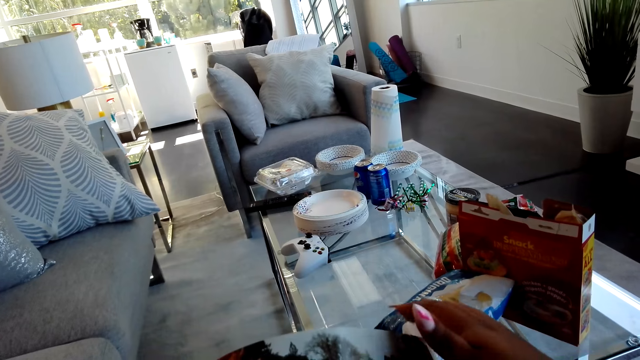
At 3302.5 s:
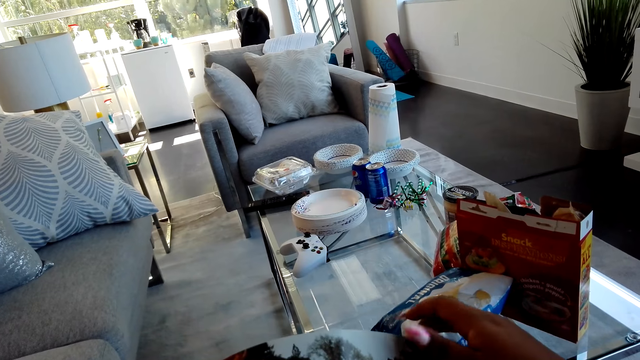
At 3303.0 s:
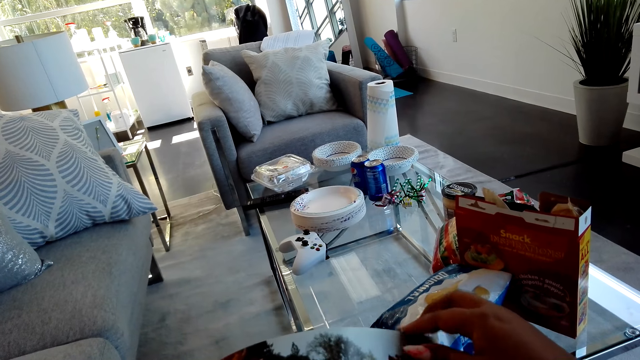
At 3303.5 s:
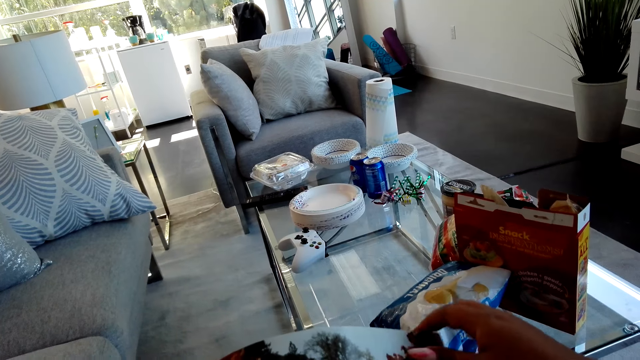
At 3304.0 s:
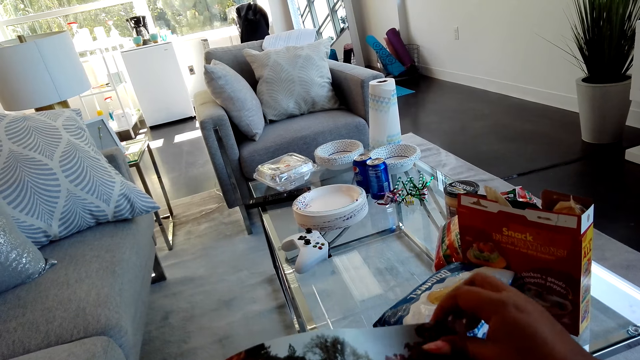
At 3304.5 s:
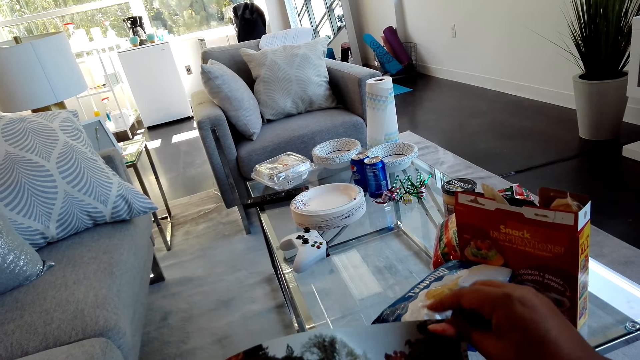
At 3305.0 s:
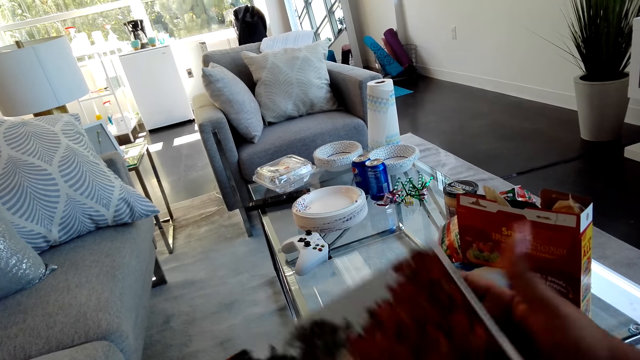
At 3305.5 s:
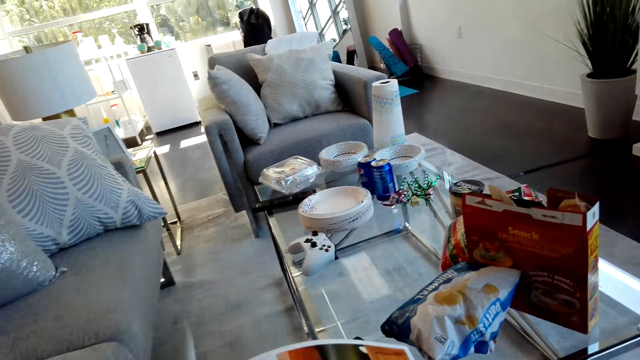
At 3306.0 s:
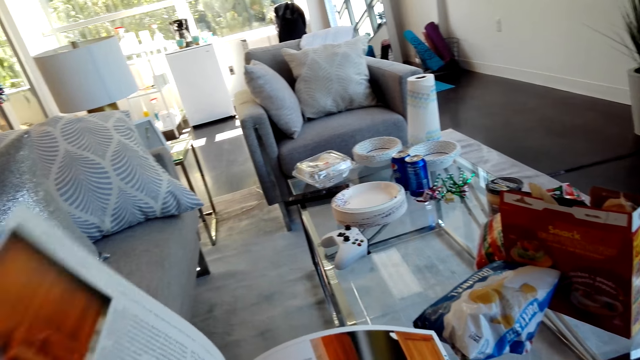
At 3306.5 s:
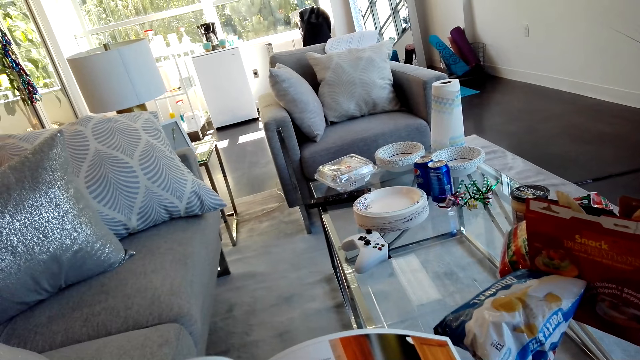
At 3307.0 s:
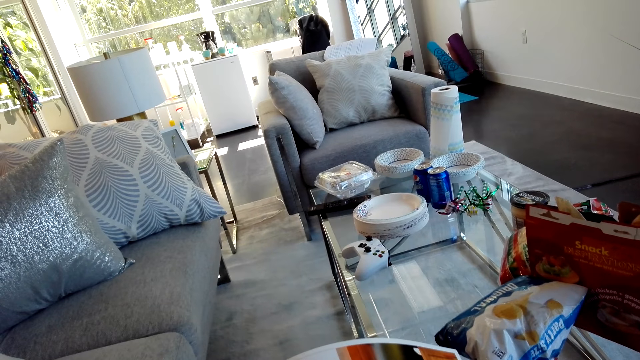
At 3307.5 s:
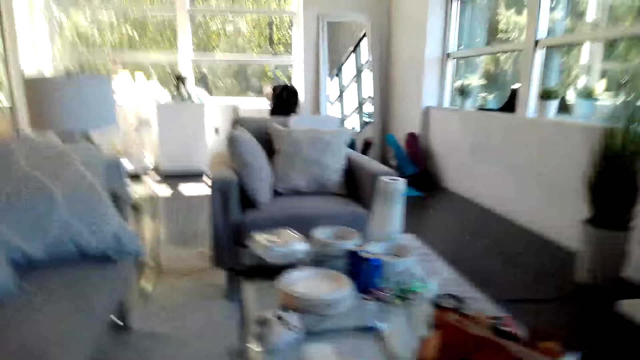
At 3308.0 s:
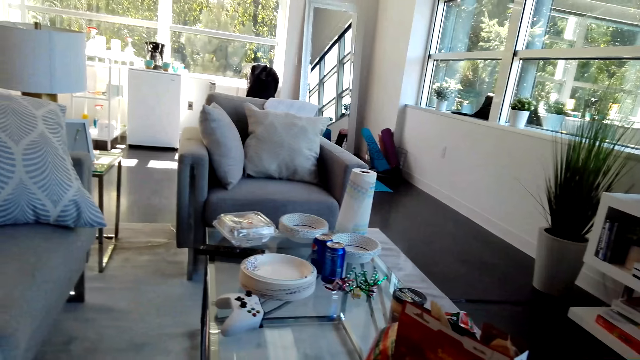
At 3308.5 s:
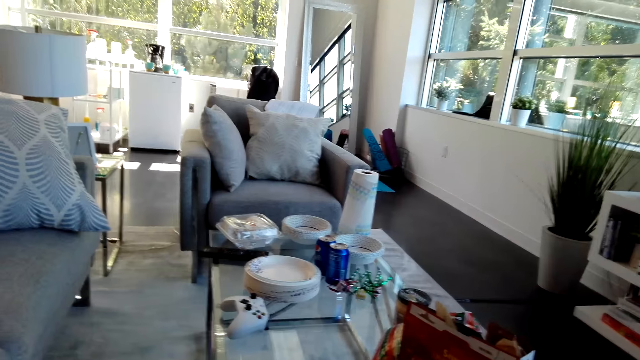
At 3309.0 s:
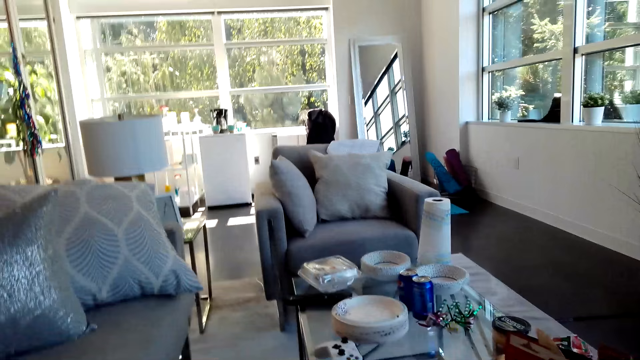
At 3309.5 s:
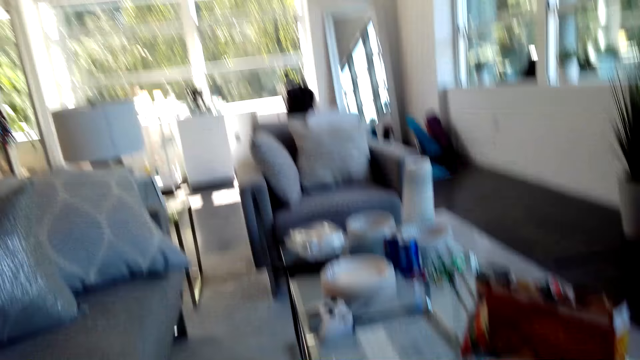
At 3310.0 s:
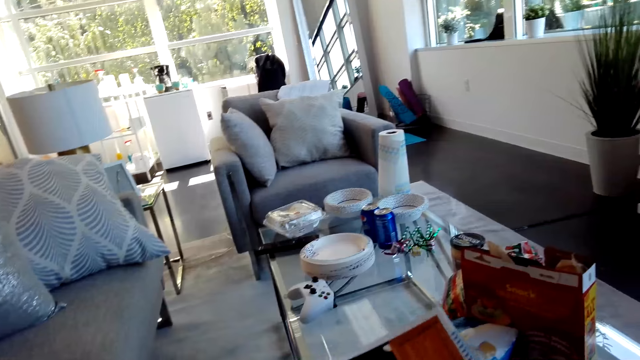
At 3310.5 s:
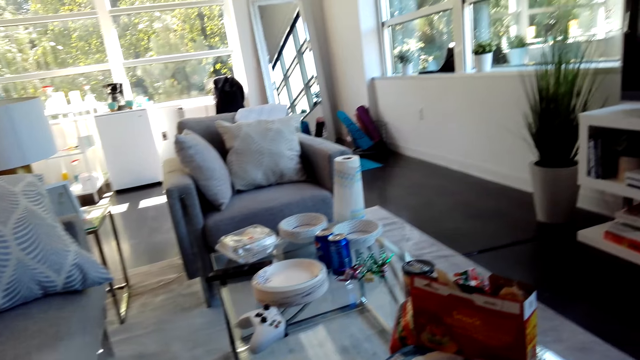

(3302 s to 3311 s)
The camera wearer holds a page of a book or magazine. They open a page in the magazine. They read the magazine.

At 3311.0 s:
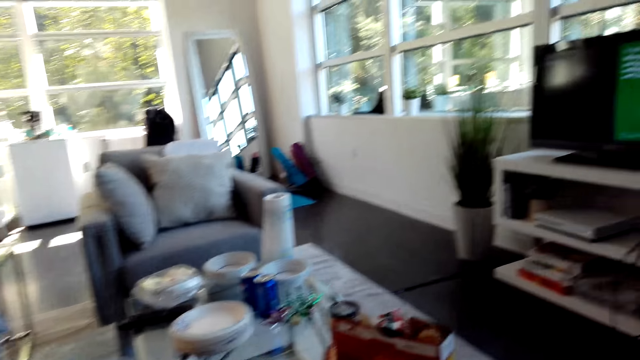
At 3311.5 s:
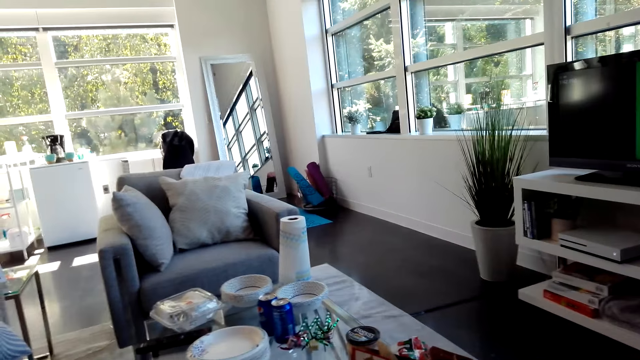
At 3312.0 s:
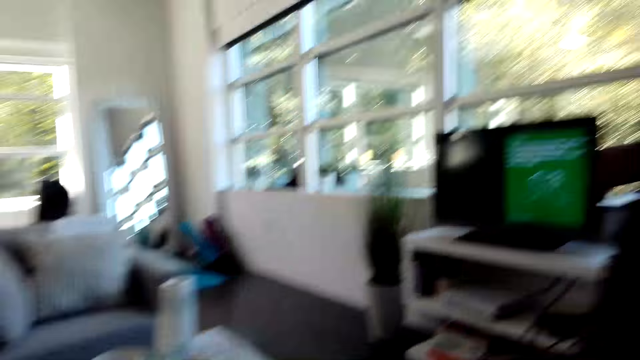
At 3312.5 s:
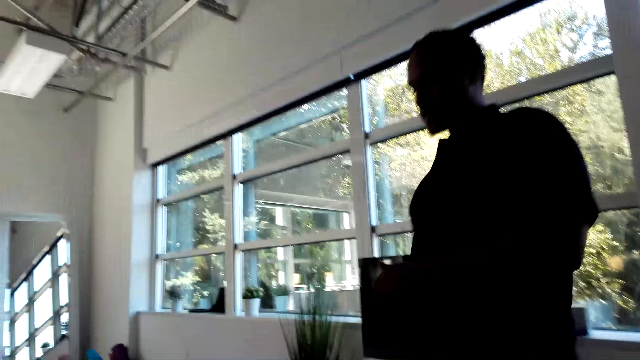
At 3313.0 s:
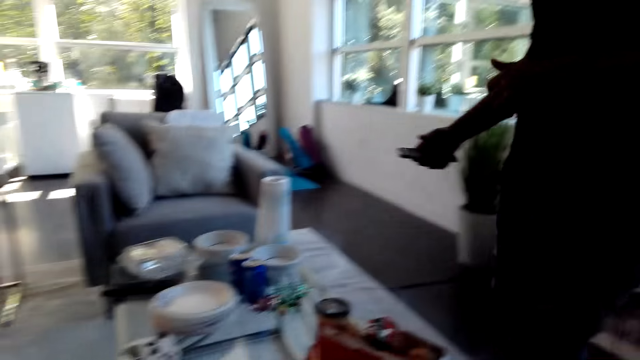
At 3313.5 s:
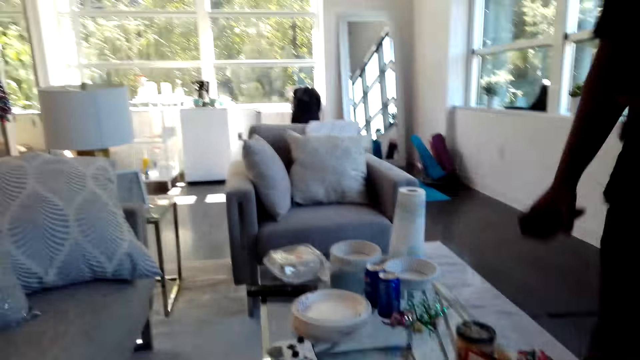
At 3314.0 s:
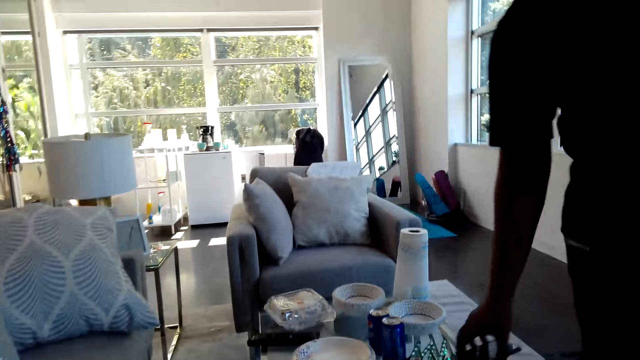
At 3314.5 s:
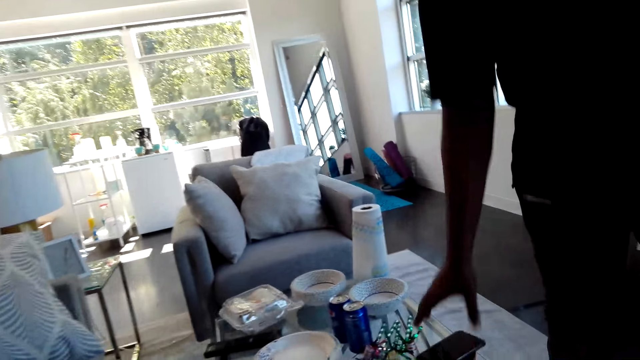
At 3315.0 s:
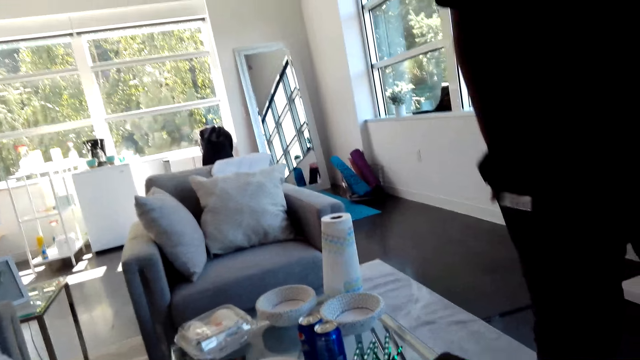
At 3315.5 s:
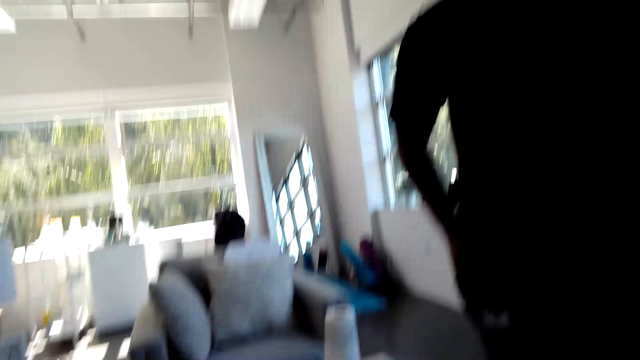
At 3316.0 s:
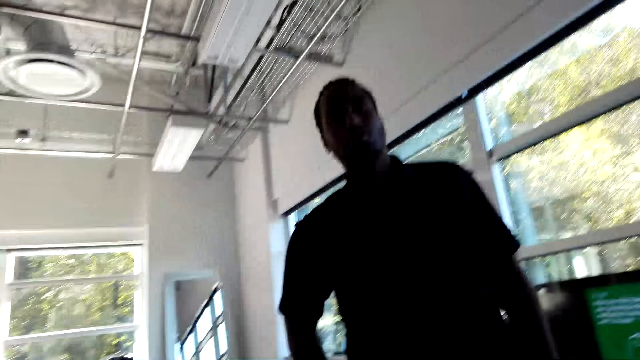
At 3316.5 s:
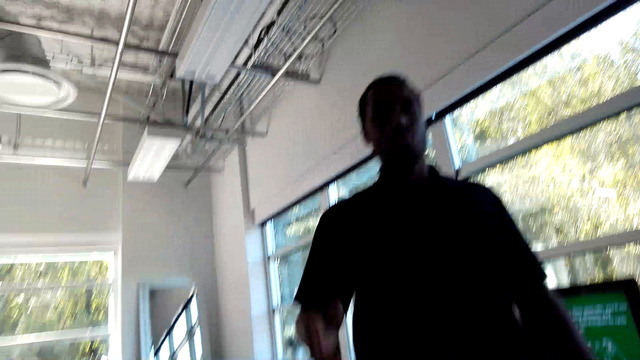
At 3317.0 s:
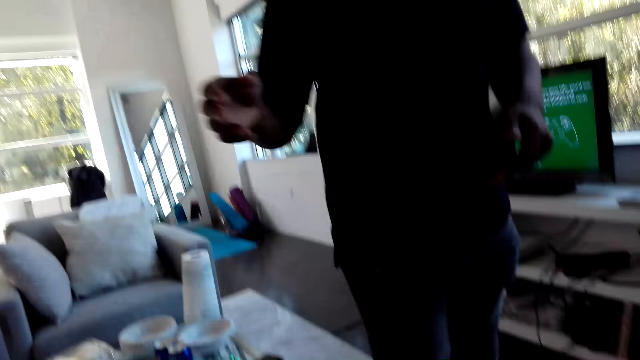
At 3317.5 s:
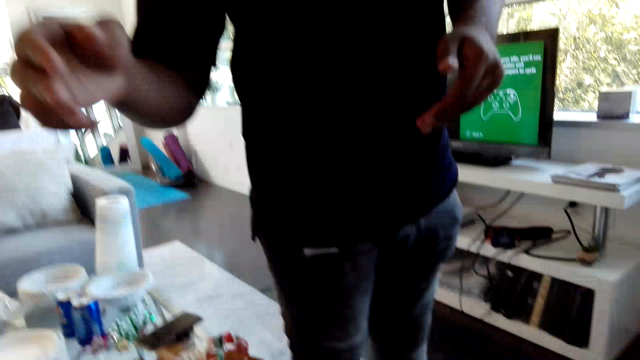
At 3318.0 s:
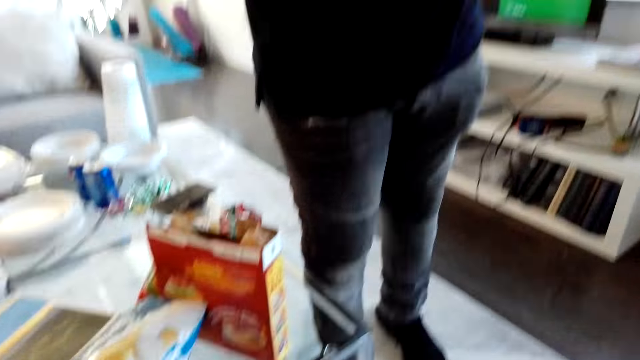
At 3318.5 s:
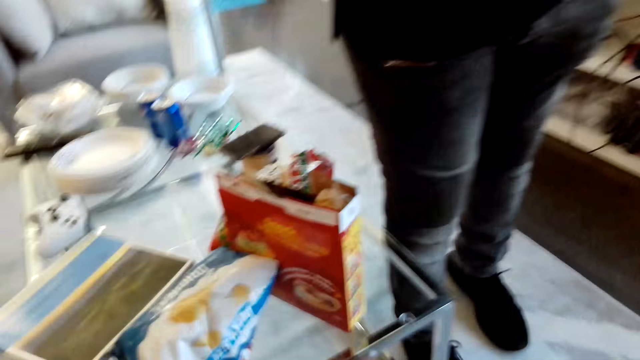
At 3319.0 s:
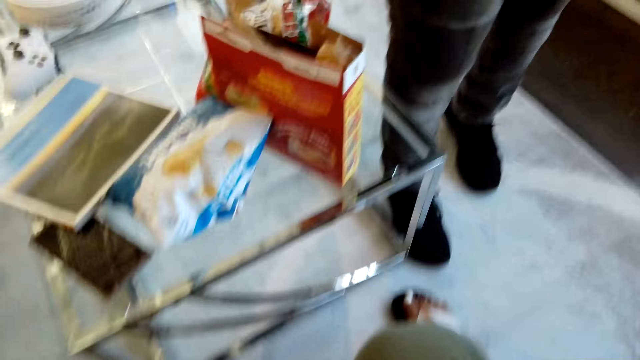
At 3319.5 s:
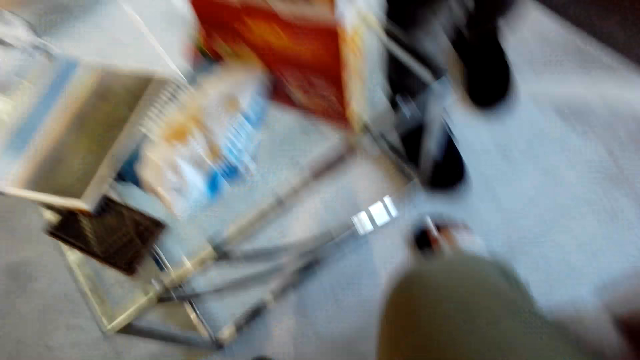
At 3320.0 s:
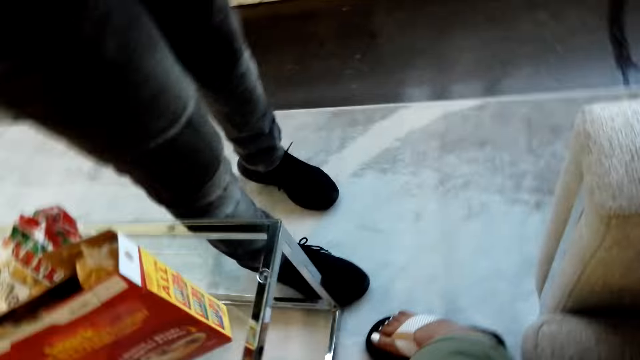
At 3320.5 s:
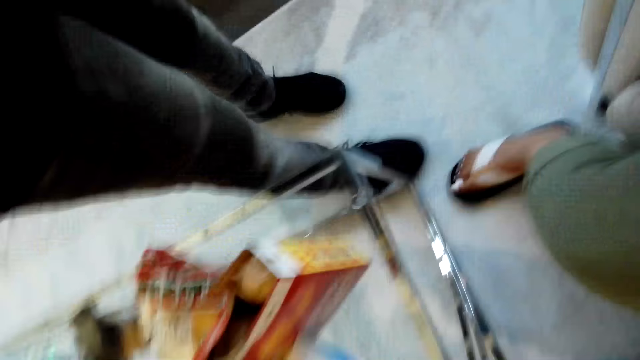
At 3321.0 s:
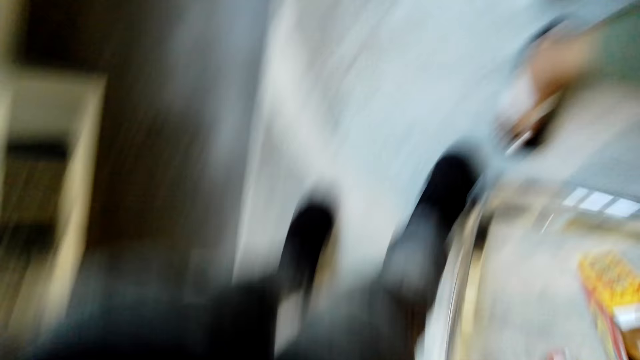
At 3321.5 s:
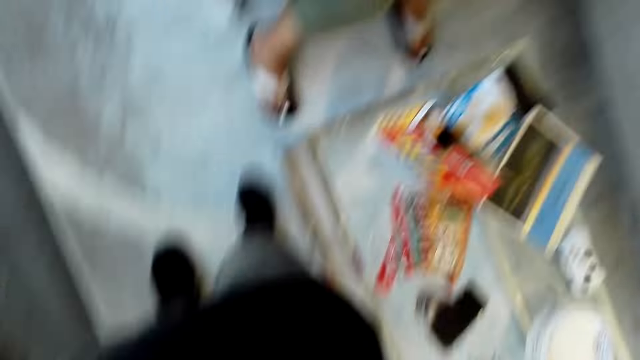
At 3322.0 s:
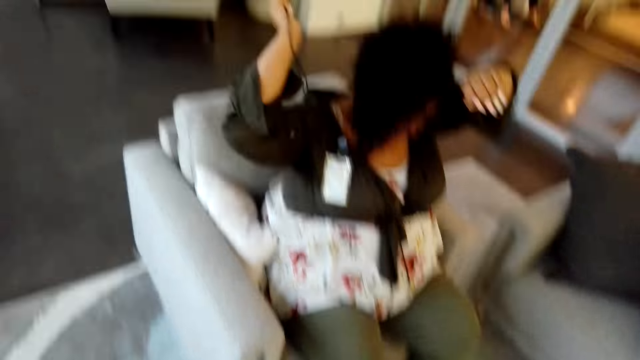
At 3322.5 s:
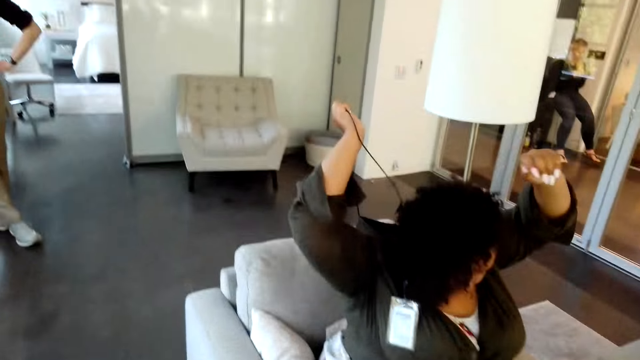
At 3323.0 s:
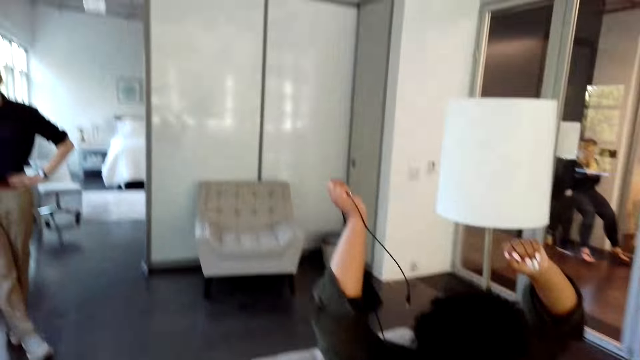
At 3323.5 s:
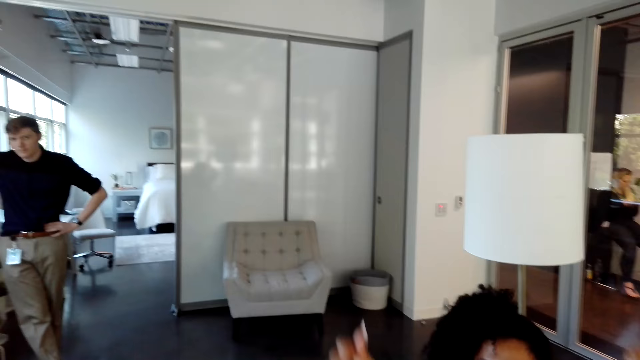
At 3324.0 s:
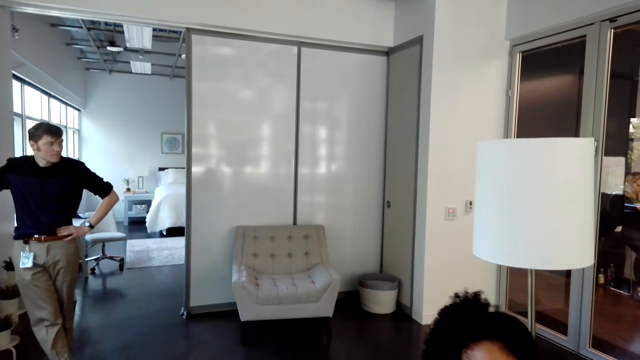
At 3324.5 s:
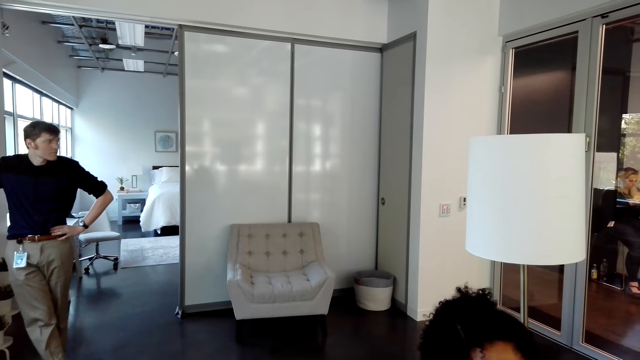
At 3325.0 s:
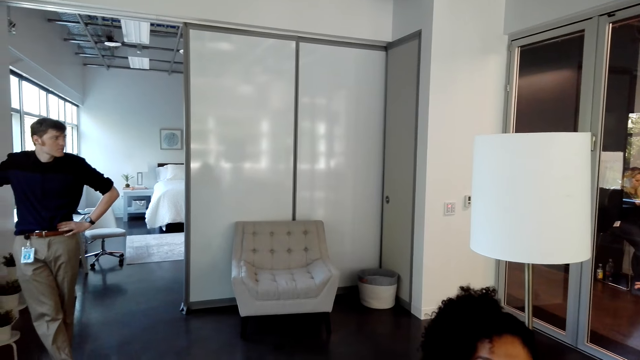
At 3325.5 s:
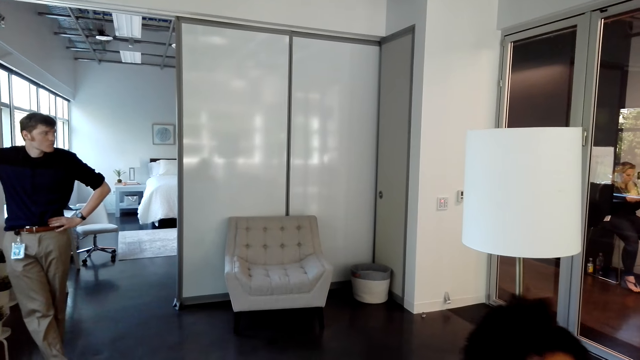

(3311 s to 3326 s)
A person talks to the camera wearer. The person places a phone on the table. The person takes the camera from the camera wearer. The camera wearer hands the person the camera. She removes the cable from her body.
